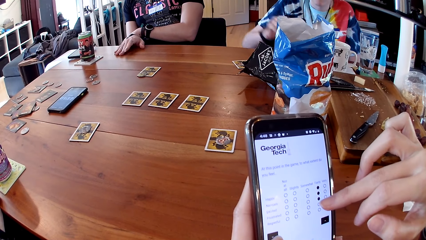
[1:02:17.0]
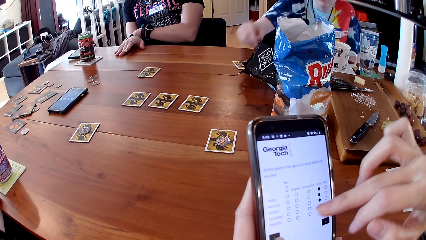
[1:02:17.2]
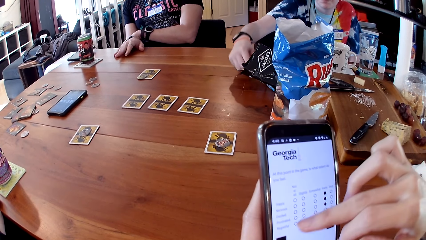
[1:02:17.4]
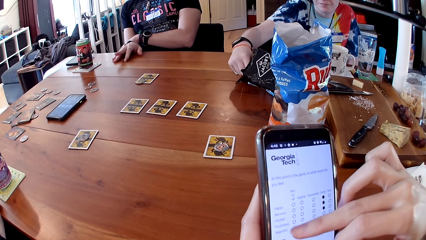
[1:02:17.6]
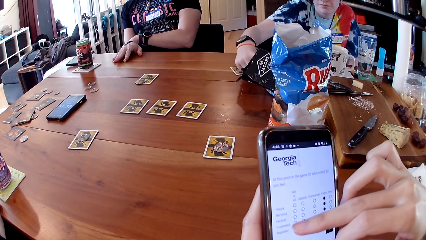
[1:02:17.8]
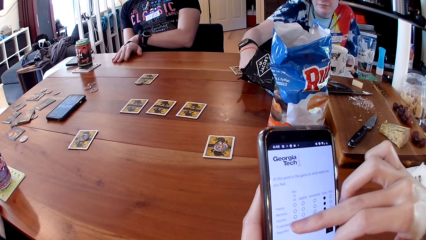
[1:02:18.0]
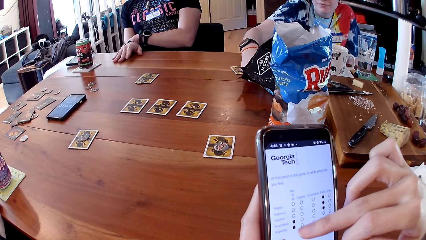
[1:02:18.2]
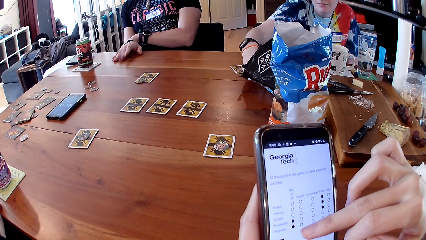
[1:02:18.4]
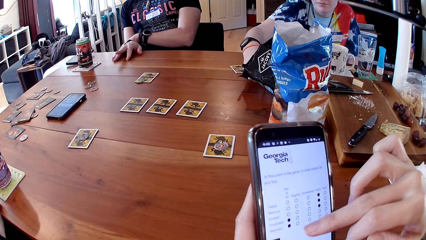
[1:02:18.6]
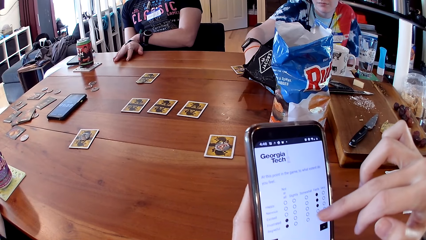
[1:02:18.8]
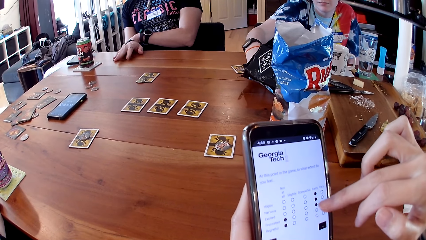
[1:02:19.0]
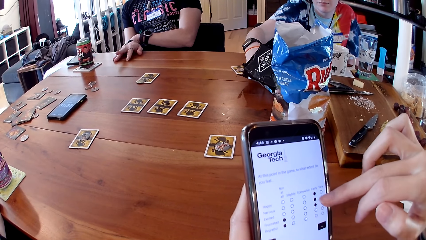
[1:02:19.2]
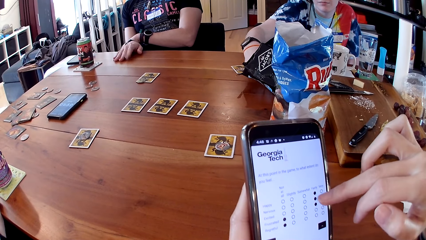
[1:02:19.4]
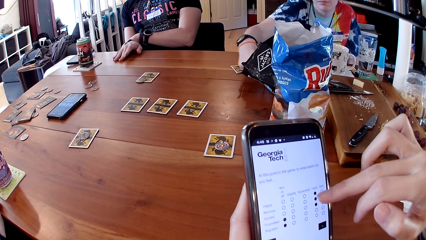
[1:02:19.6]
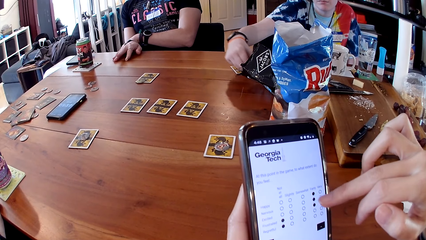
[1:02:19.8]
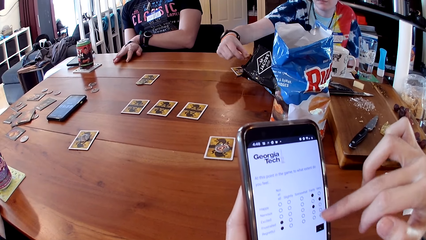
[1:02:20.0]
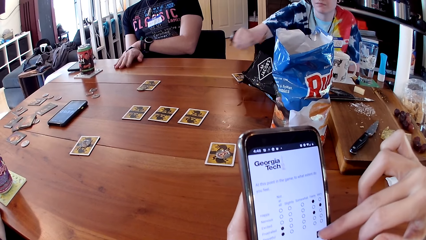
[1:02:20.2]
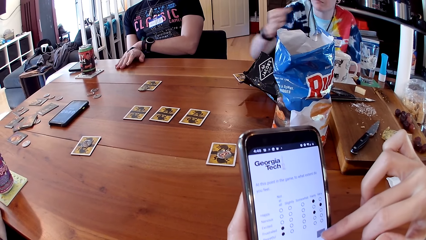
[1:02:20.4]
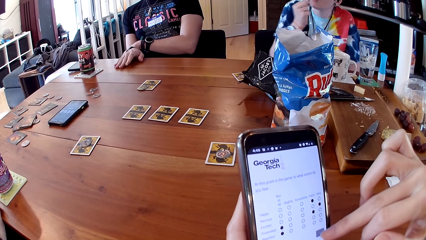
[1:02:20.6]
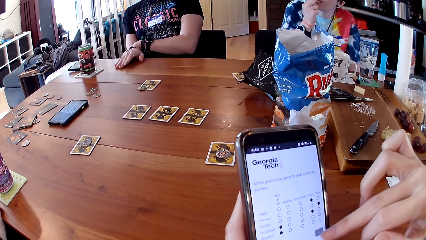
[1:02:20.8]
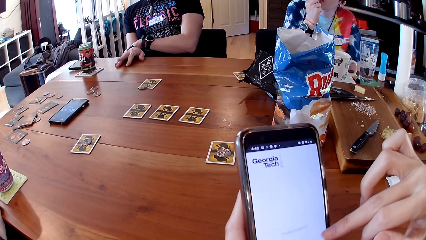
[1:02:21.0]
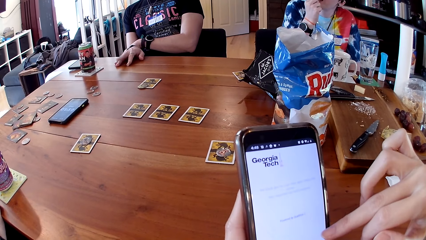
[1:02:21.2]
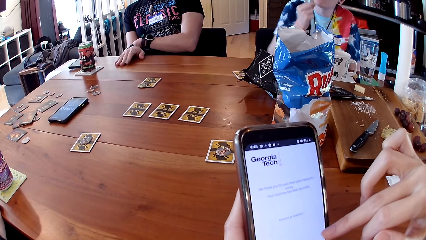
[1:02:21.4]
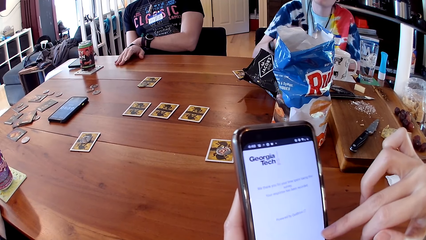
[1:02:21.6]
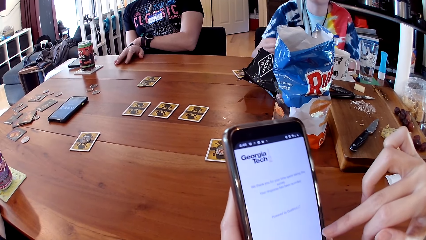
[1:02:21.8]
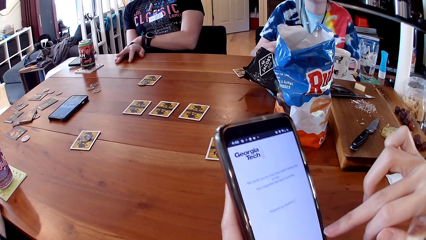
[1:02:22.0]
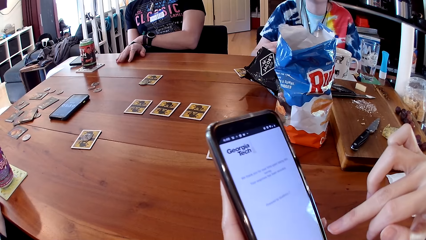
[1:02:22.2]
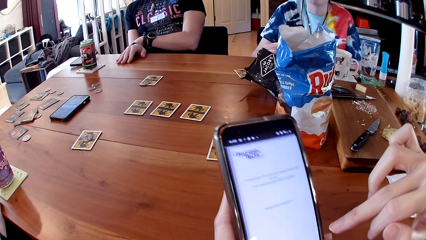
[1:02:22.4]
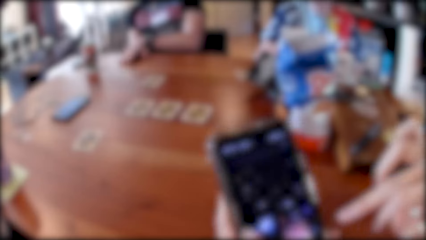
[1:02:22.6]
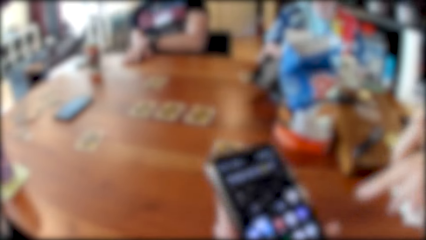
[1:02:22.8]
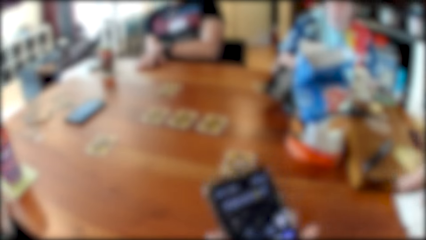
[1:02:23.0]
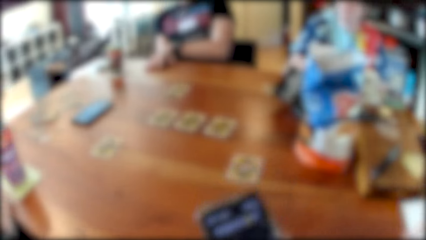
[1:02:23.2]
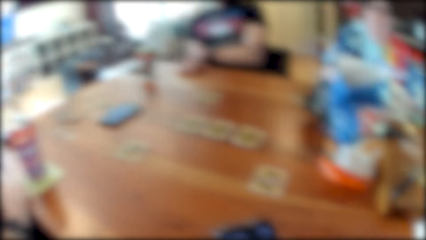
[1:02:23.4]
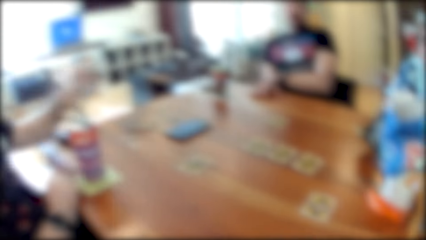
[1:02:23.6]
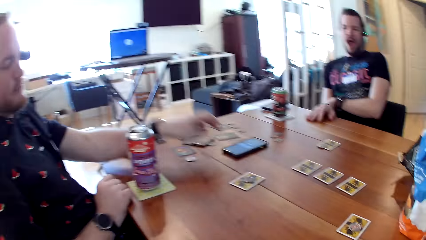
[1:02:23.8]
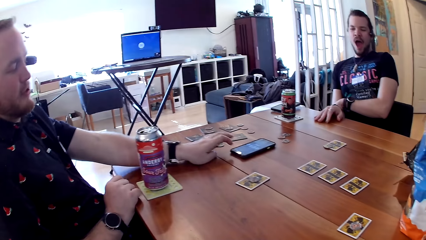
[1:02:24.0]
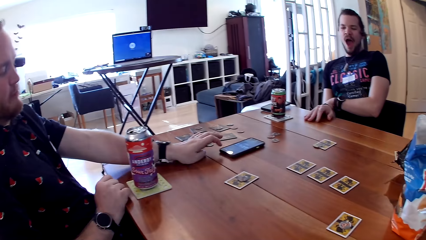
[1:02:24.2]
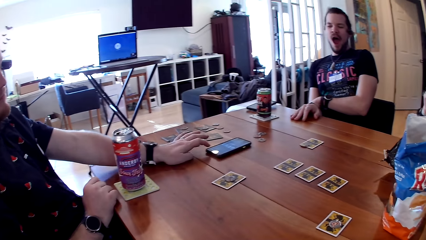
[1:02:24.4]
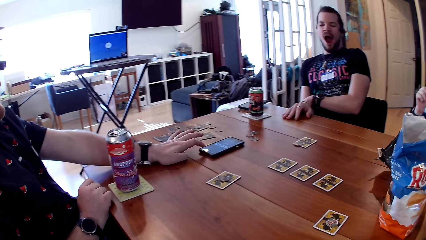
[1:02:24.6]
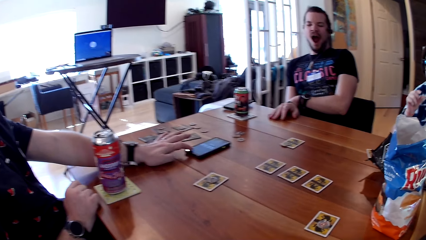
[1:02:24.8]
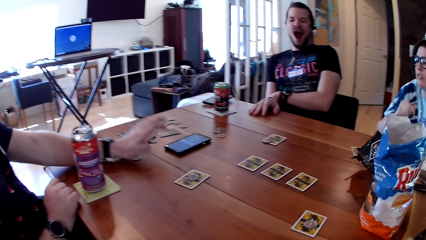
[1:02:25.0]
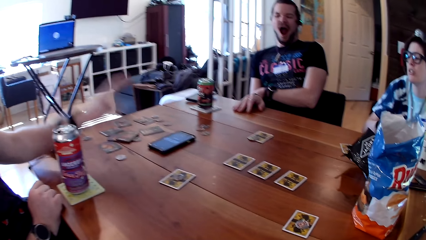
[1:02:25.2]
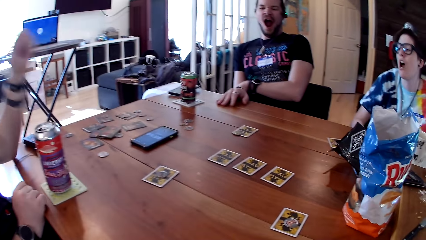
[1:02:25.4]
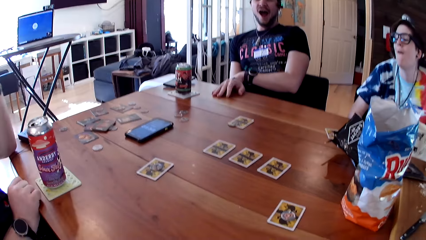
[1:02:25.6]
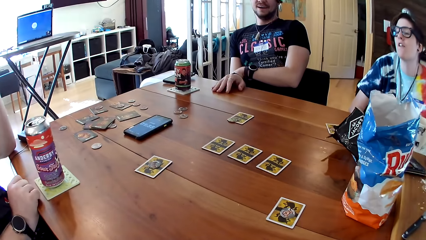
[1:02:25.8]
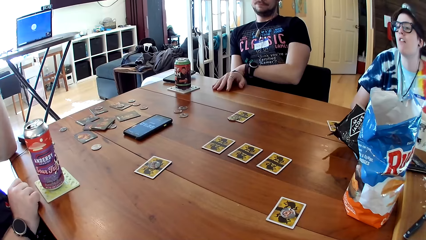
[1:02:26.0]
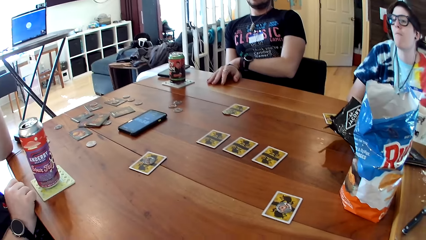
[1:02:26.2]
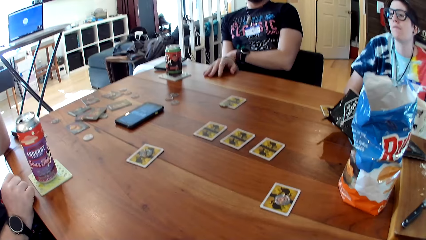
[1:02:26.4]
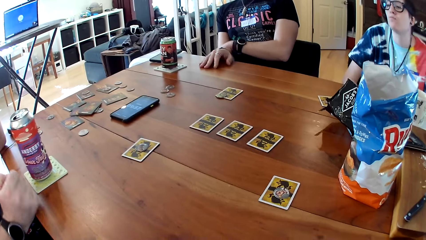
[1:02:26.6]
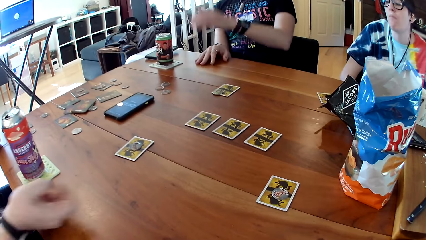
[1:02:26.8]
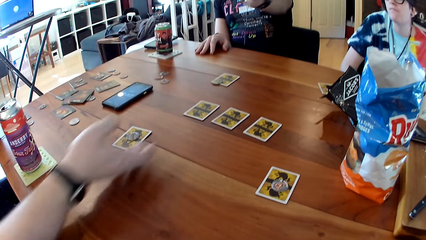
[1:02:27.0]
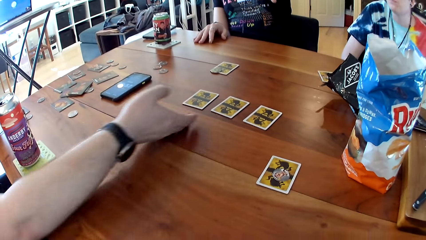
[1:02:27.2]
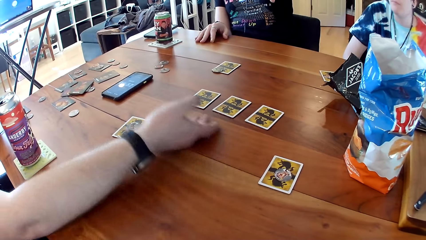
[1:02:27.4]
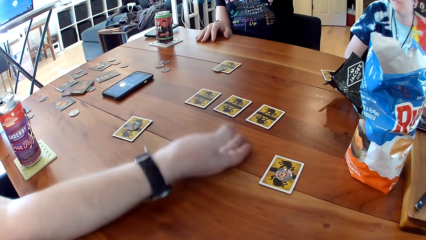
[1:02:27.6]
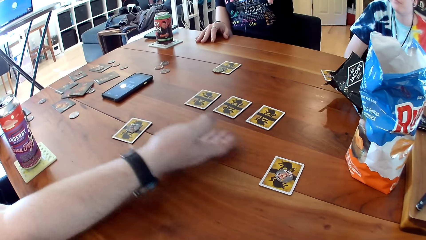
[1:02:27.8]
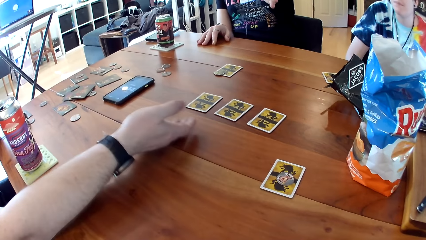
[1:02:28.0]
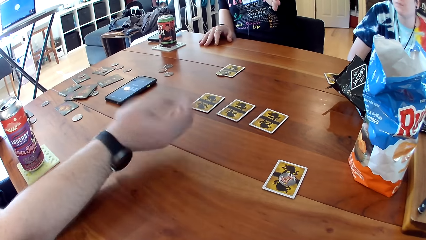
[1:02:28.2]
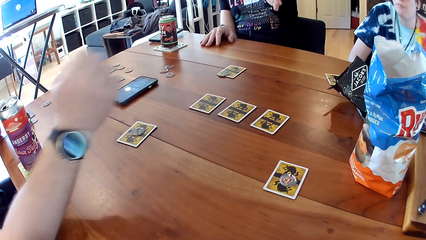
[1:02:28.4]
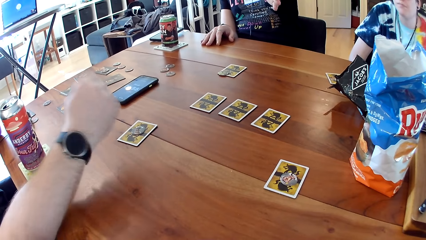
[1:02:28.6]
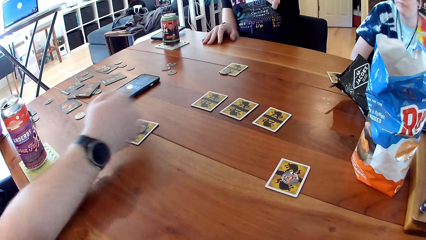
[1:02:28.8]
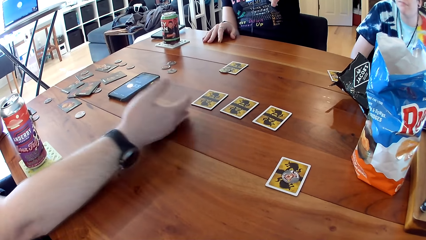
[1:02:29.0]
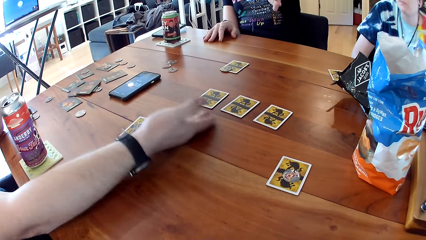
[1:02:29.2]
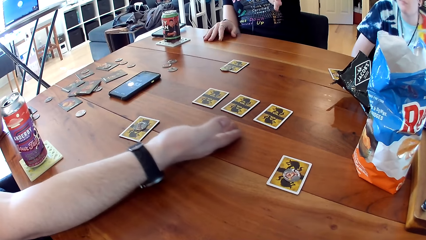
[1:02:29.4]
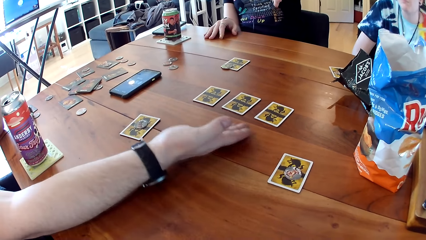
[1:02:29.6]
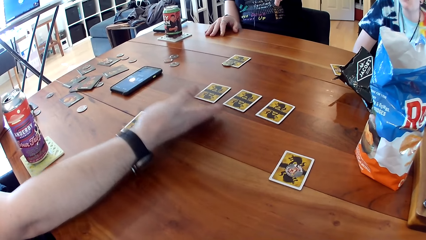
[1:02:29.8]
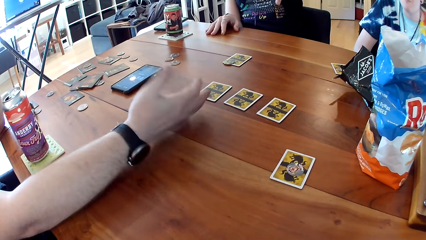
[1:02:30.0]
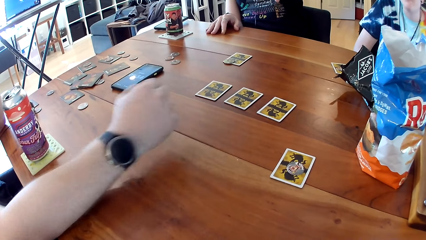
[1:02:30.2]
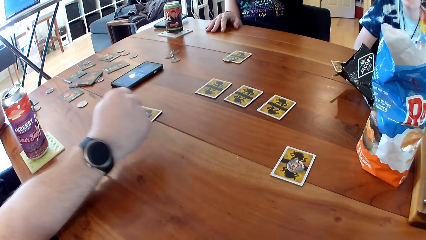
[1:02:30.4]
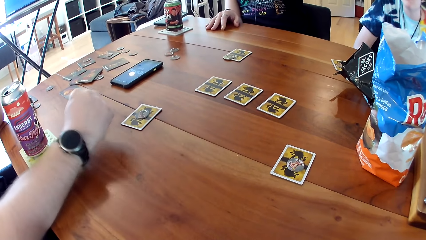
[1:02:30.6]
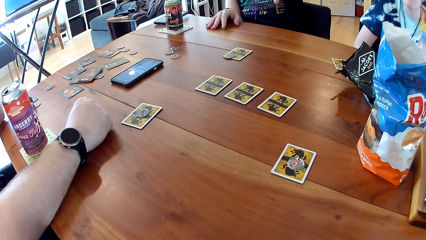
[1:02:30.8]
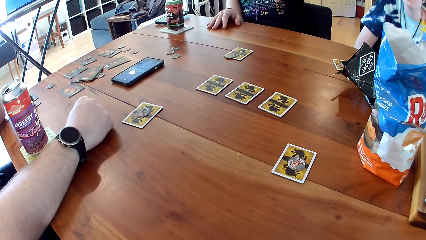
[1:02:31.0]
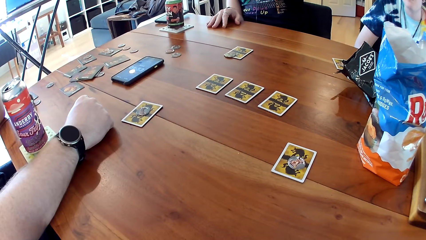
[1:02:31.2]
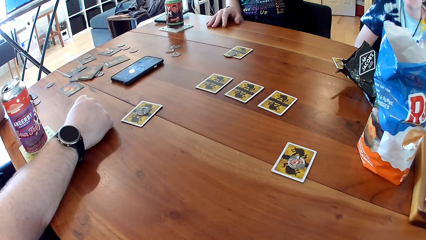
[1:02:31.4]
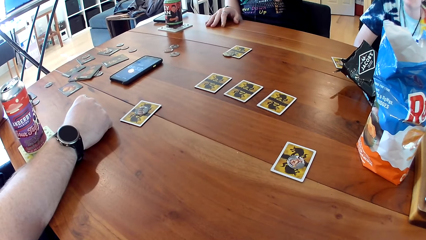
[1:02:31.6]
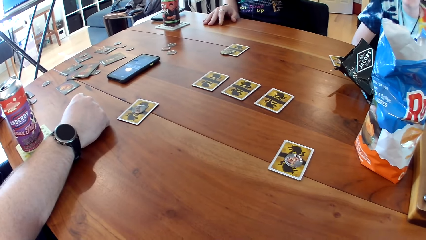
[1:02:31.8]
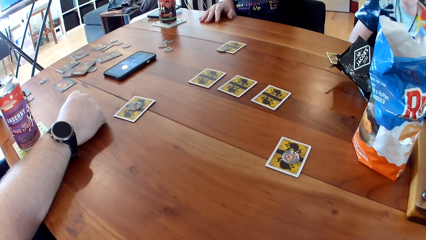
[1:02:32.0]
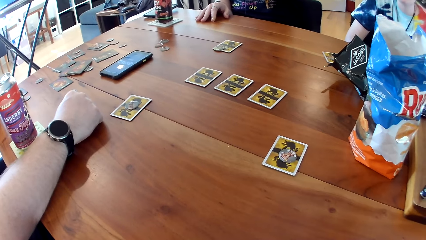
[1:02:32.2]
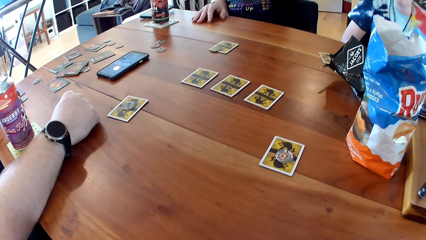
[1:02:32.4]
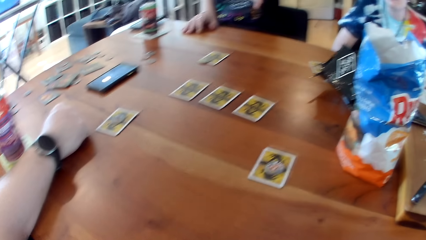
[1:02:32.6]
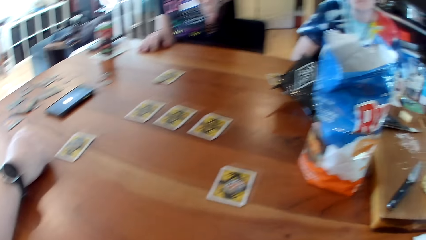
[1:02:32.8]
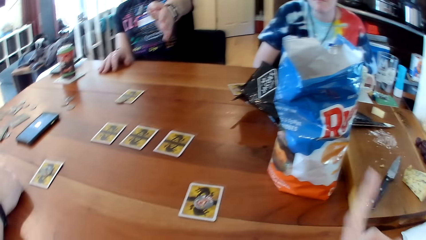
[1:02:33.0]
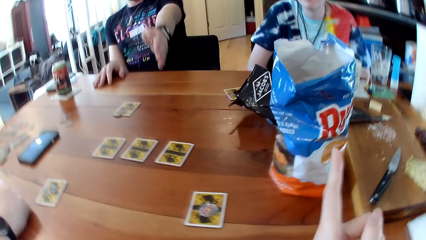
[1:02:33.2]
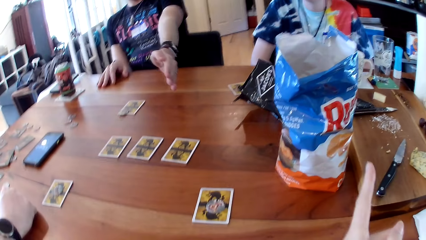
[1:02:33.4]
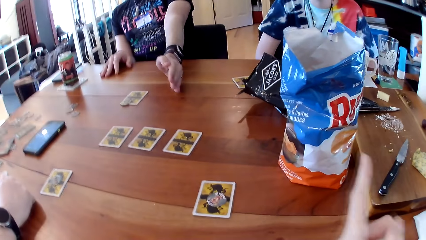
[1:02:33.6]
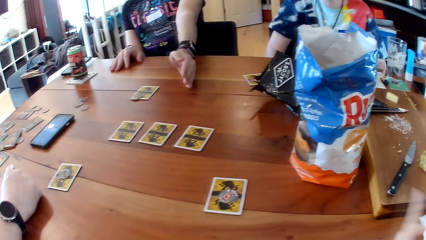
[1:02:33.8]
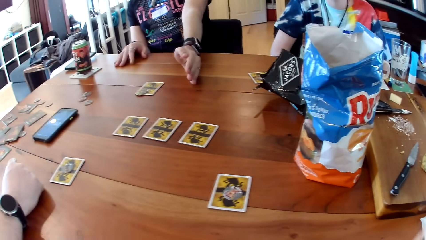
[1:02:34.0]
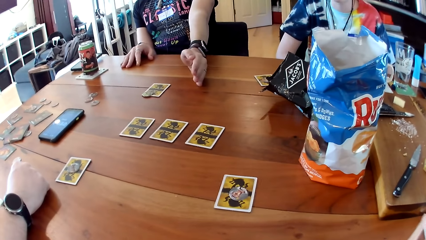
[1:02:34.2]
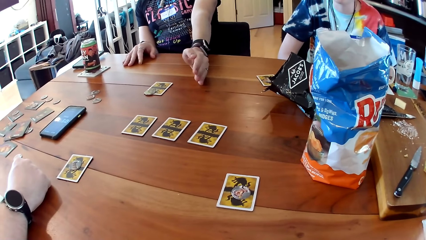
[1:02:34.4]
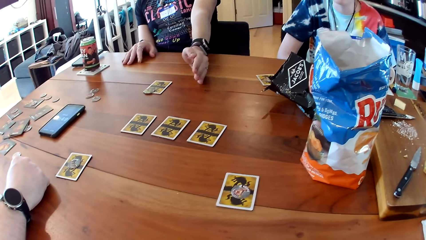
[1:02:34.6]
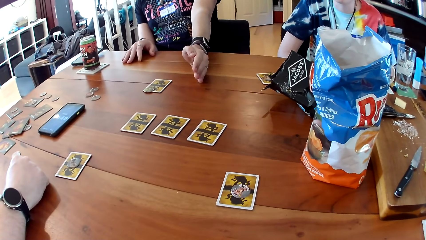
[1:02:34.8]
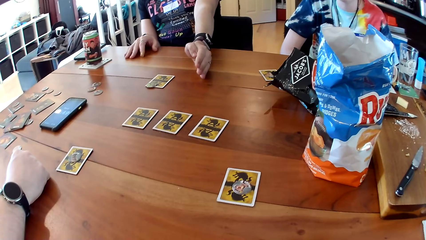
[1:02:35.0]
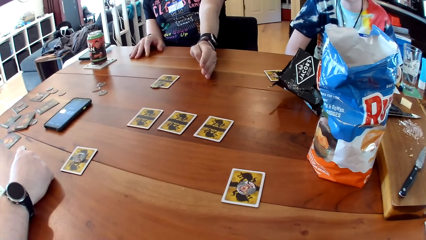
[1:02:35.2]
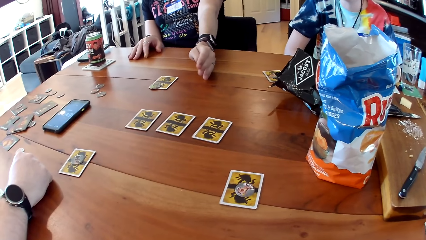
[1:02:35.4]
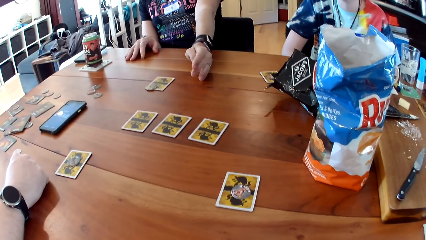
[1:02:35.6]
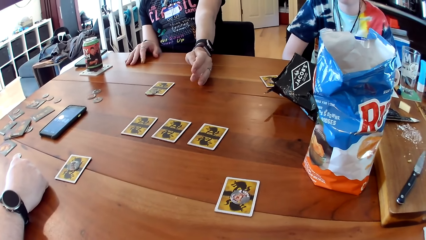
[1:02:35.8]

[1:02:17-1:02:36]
A woman picks up a cracker from the pack of crackers on the table with her right hand. The woman eats the cracker in her right hand. The camera wearer places the phone on the table with her left hand. A man touches the screen of the phone on the table with his left hand. The man converses with another man, the woman and the camera wearer. The camera wearer points with his left finger. The other man points his left hand towards the camera wearer.
